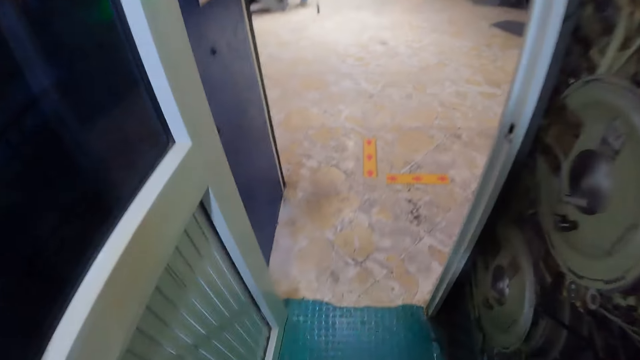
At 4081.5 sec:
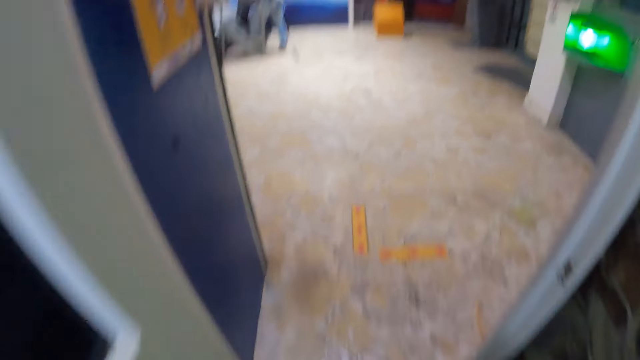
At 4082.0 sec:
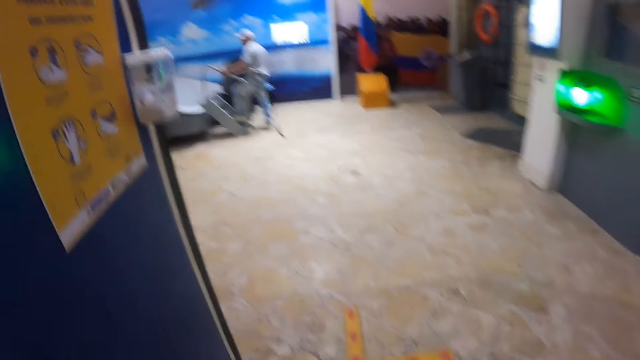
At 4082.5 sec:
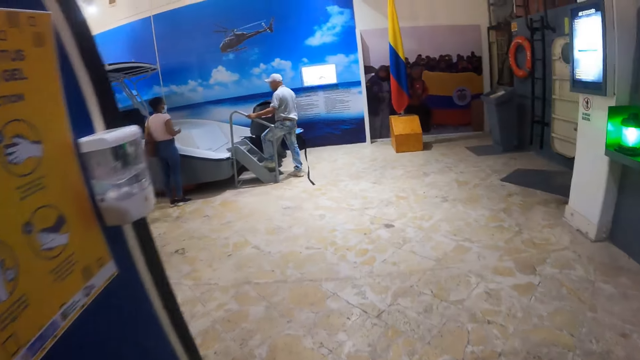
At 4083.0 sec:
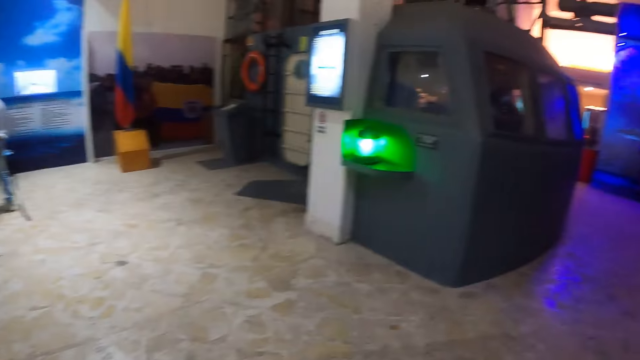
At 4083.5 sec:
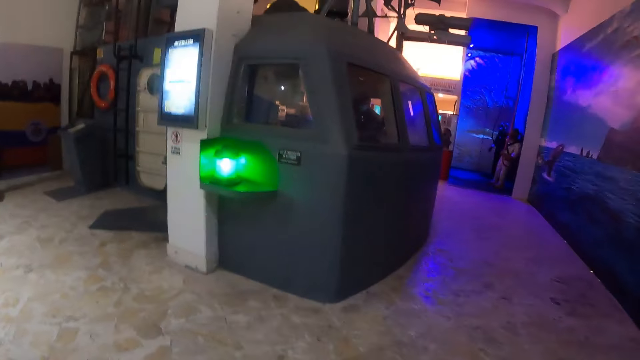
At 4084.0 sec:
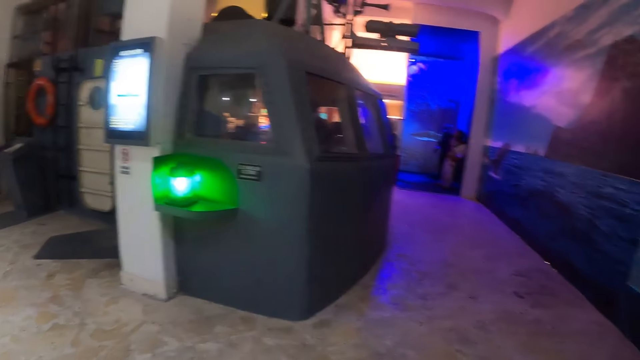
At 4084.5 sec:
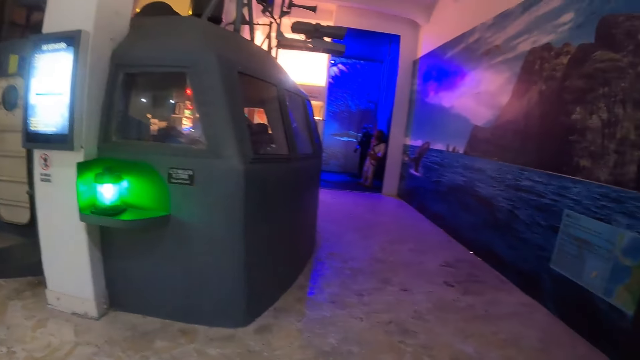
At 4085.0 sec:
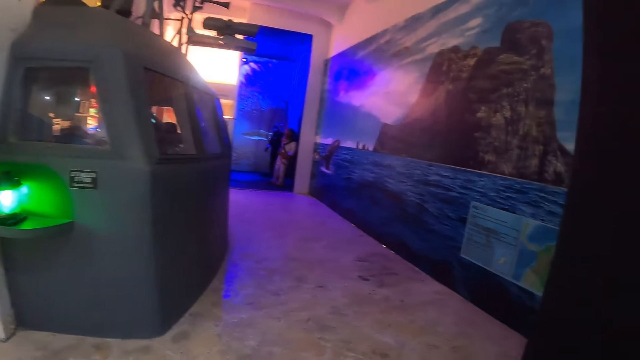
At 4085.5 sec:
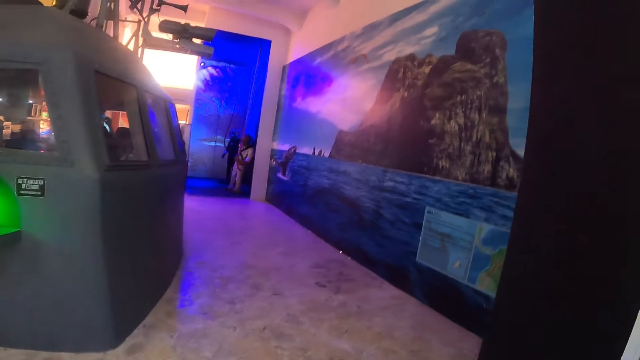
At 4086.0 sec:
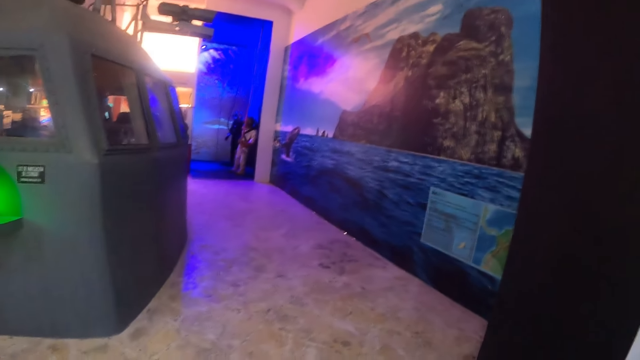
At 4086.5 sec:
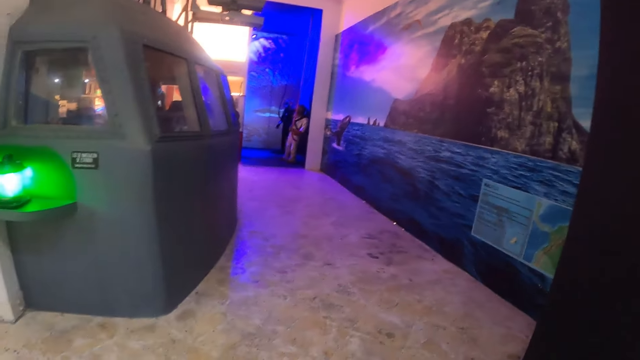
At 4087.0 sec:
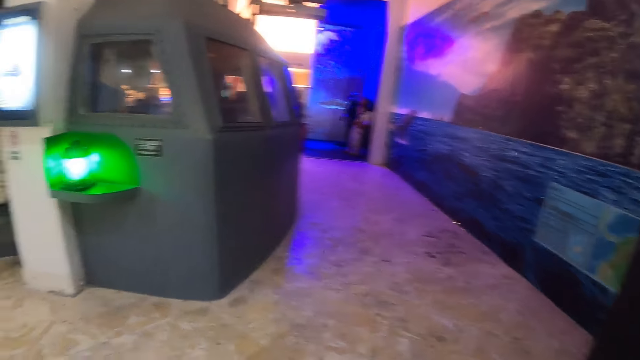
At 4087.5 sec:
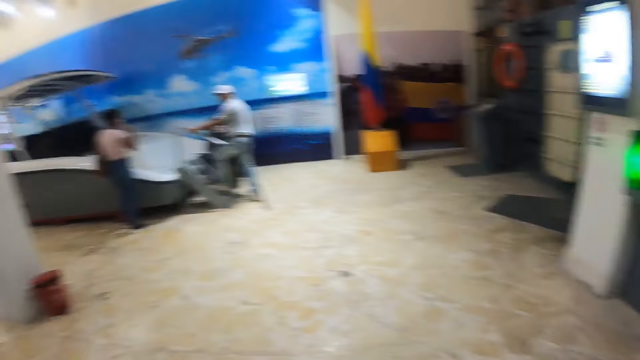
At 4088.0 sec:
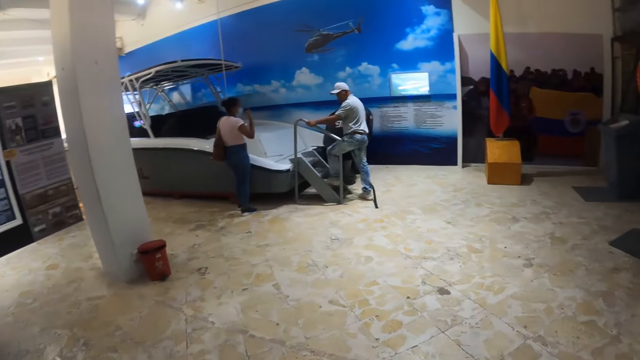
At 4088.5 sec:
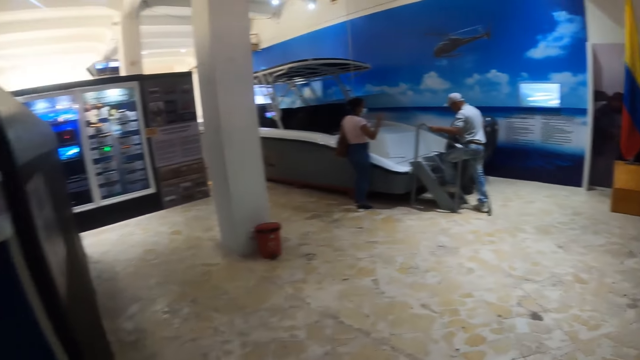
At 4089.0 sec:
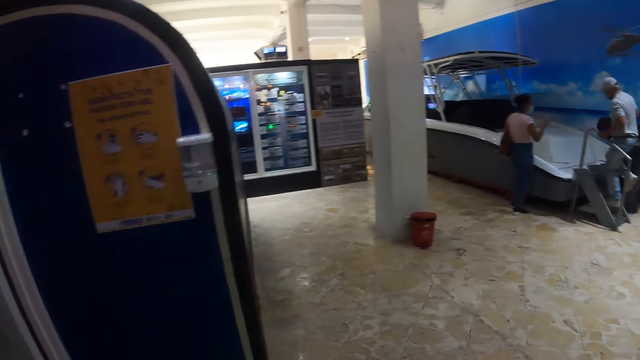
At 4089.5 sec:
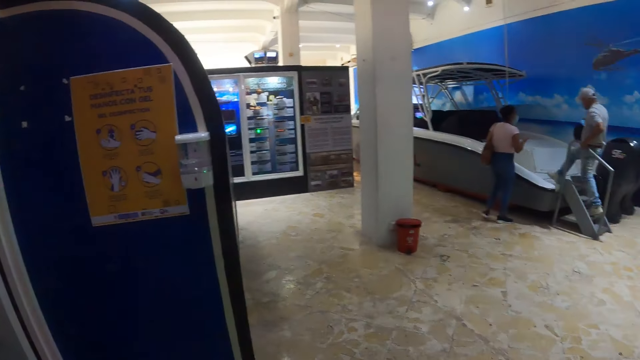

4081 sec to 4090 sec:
The camera wearer walks in the room. They look around in the room.

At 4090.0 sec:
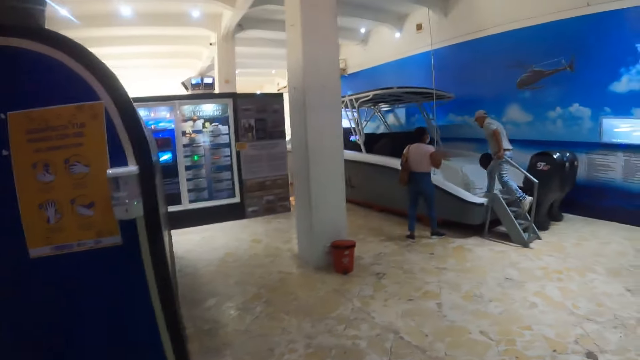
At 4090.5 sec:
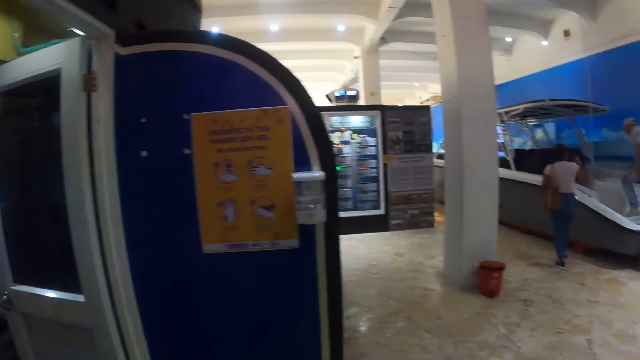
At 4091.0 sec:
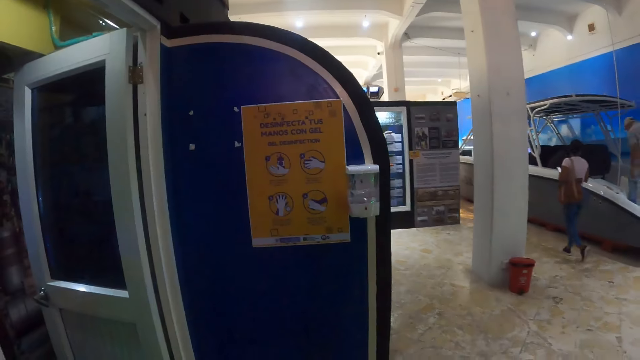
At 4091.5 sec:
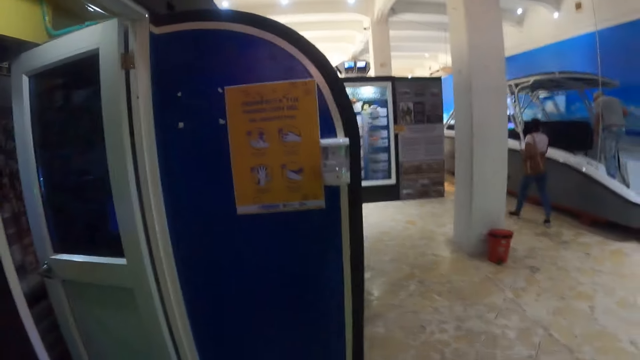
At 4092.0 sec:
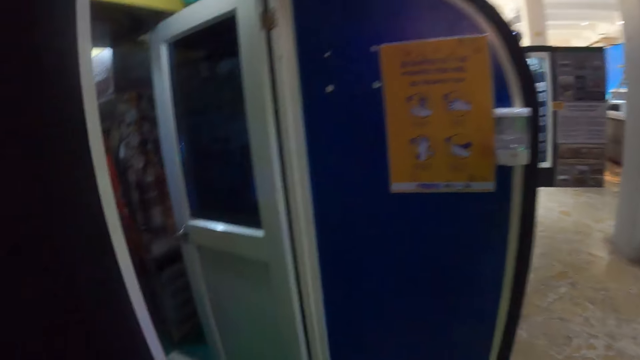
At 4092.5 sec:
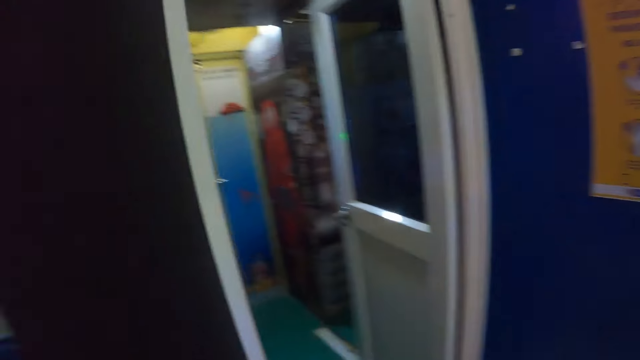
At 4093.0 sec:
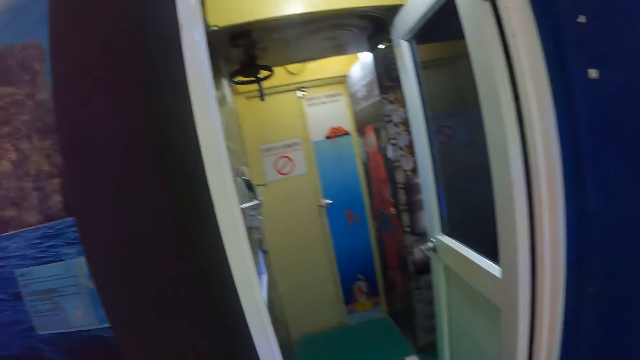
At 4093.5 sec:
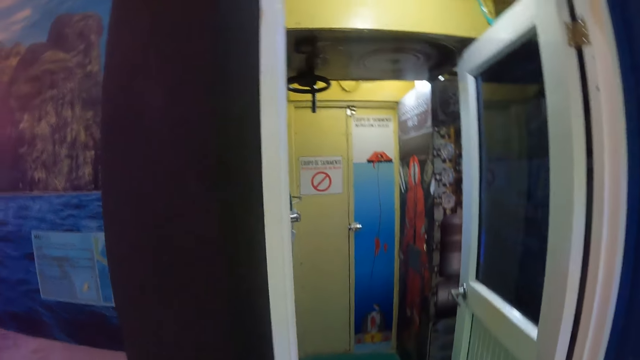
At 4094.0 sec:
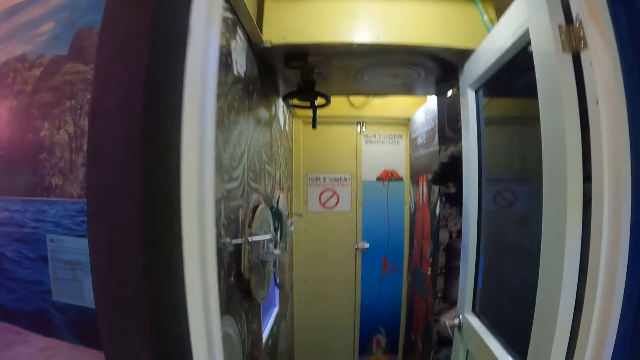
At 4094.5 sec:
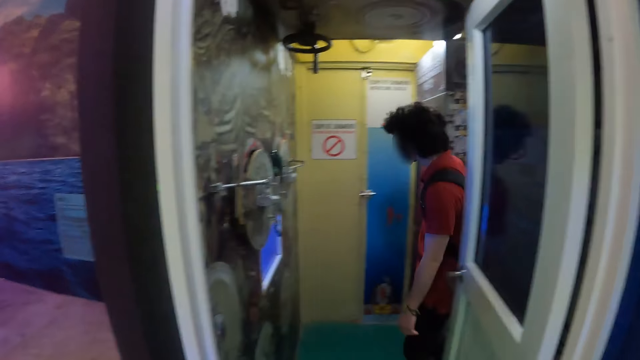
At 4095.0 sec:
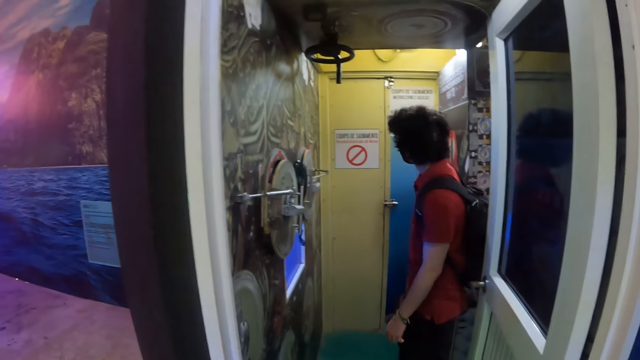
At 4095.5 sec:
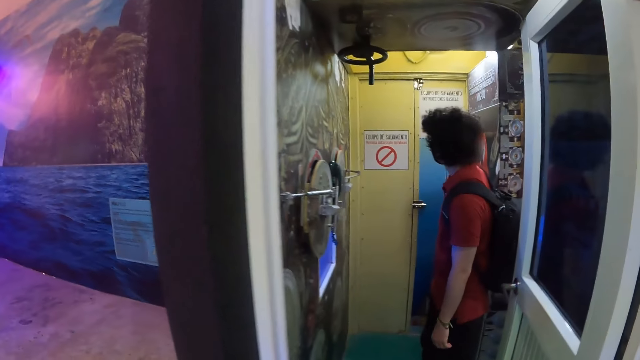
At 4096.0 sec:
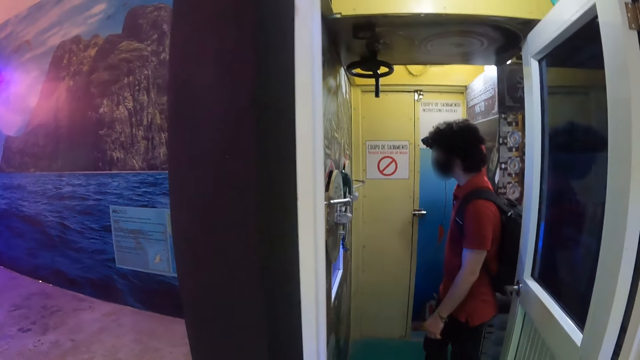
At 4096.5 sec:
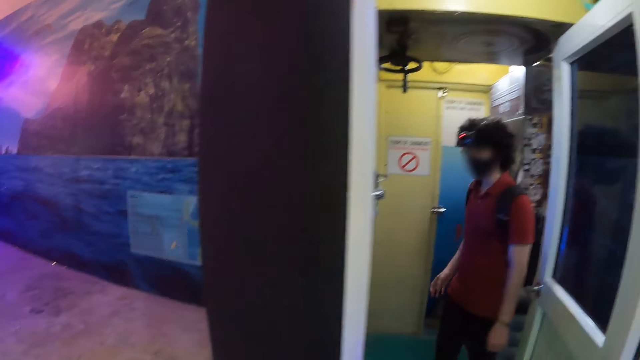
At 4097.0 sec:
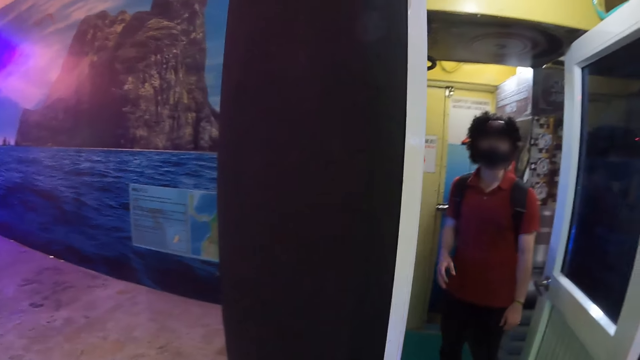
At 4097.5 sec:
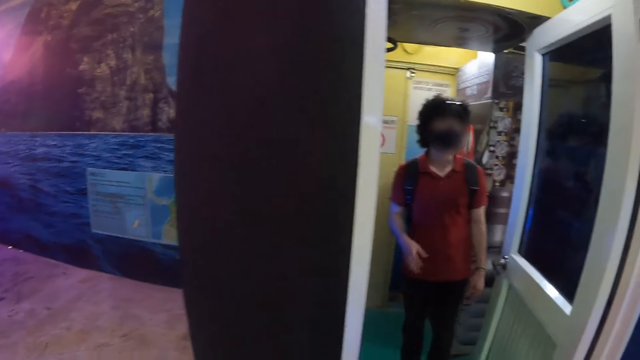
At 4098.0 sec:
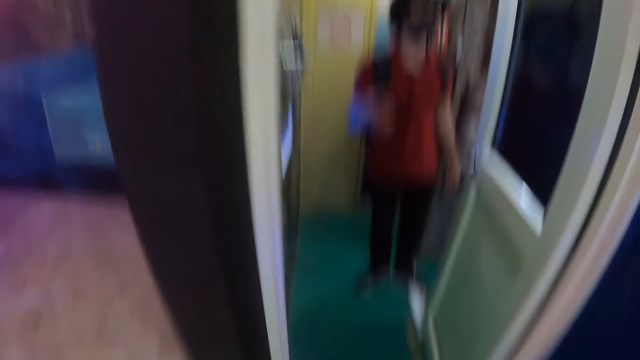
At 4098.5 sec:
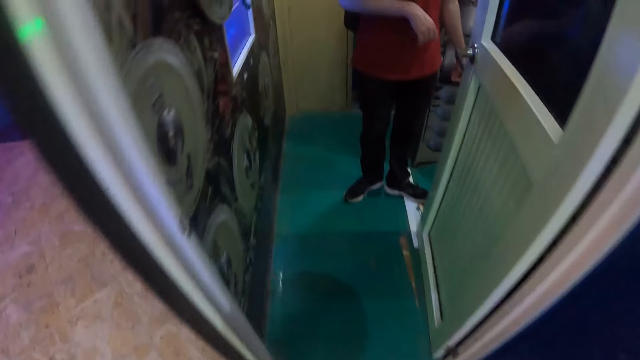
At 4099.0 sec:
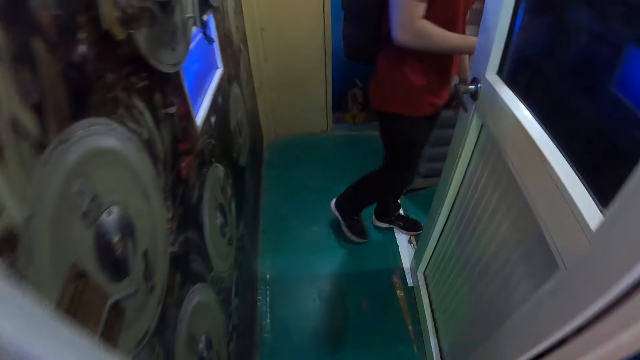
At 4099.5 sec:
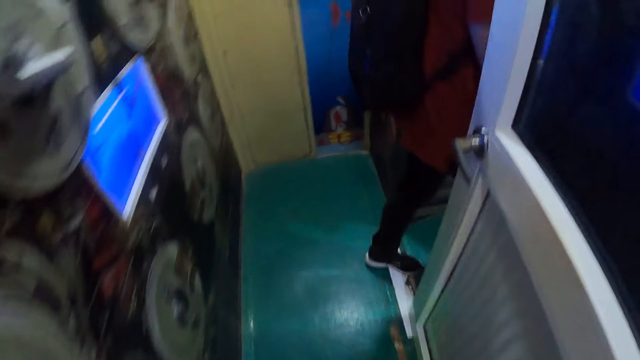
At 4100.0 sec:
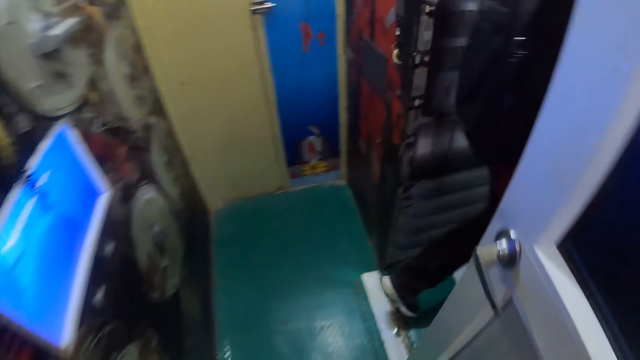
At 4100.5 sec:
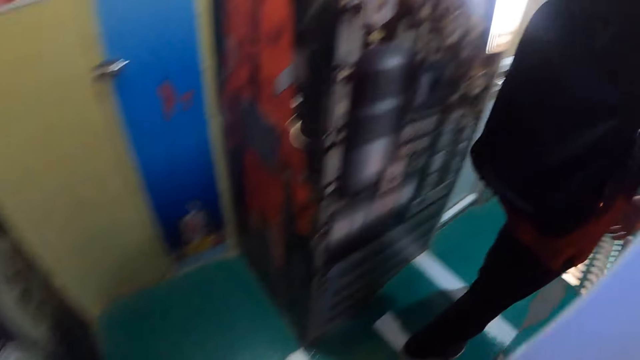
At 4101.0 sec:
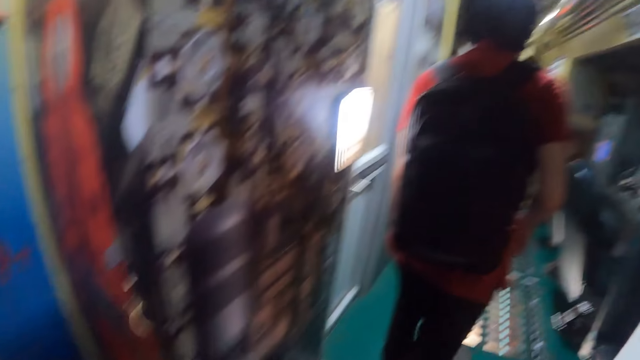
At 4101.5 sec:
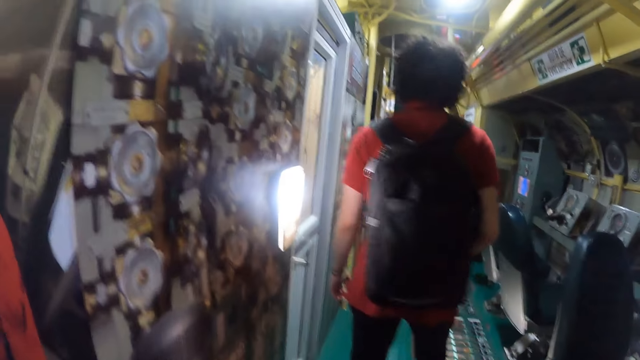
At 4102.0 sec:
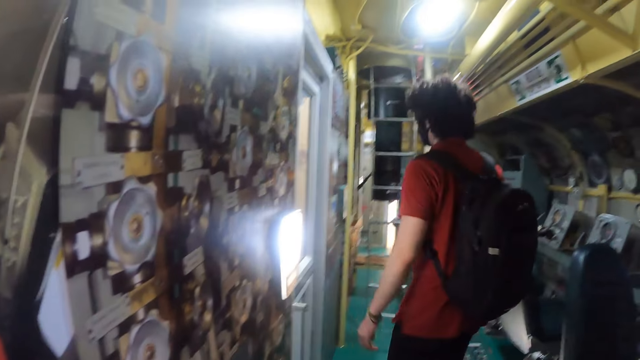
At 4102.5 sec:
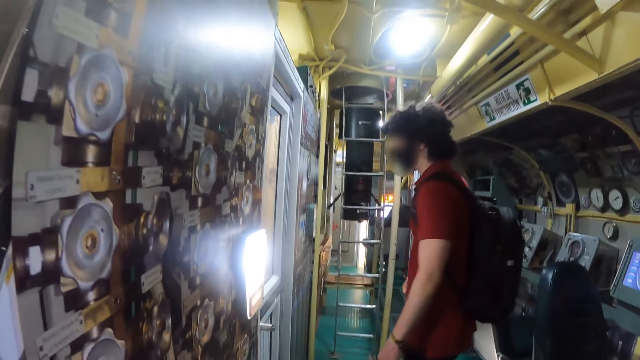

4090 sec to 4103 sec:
The camera wearer walks in the room. A person reads a warning sign on the wall. The person converses with the camera wearer. The camera wearer walks in the room.
